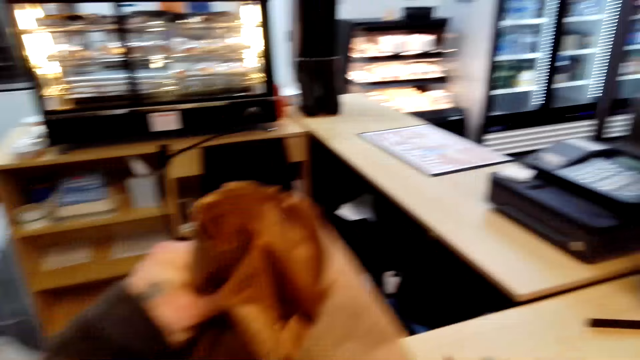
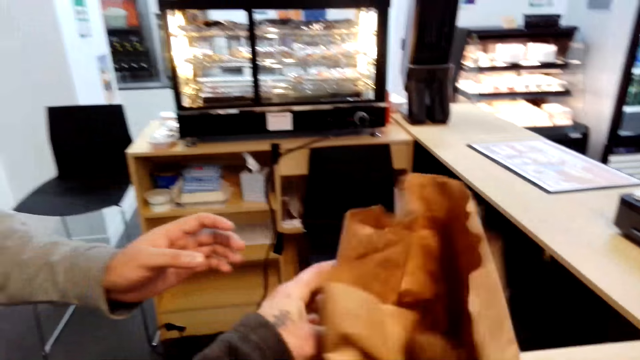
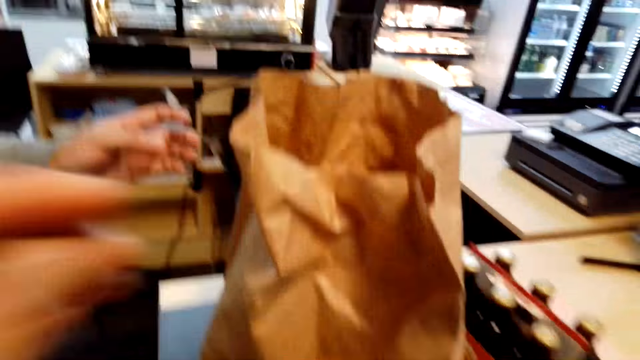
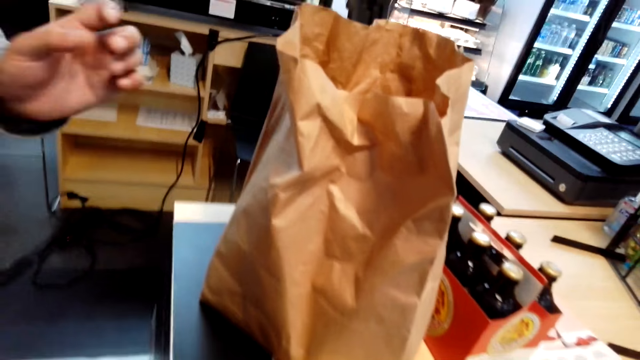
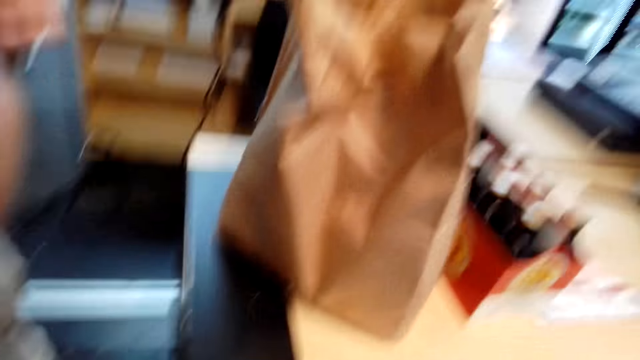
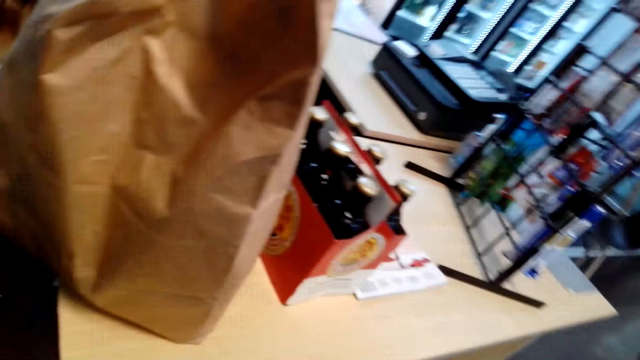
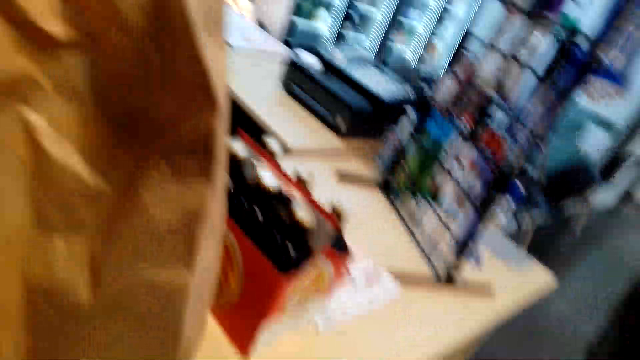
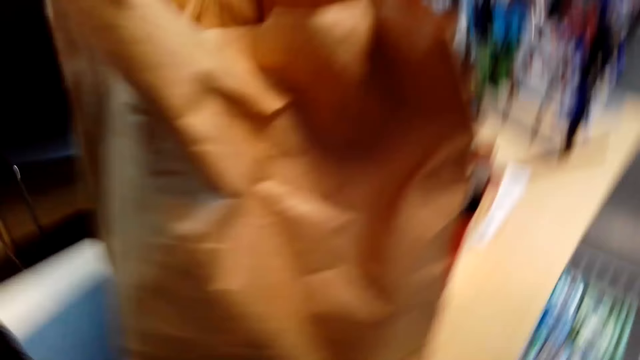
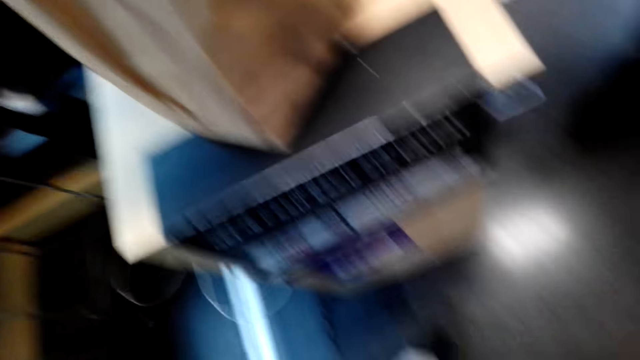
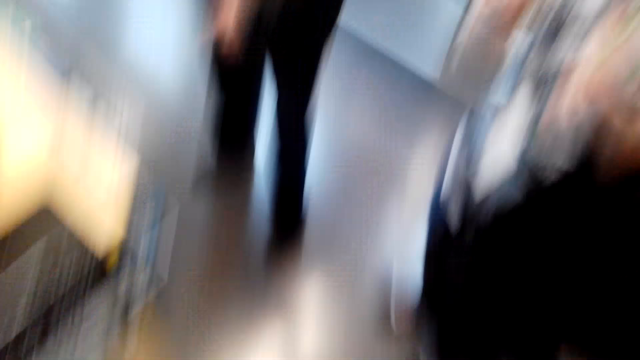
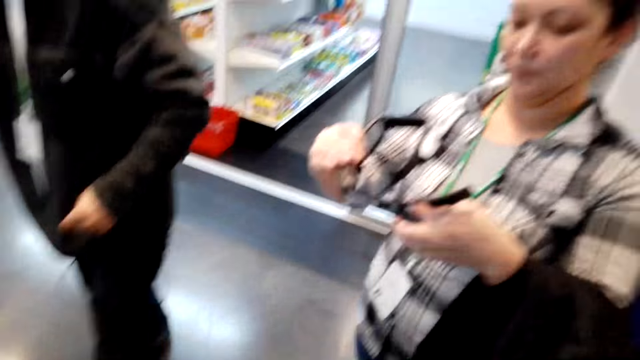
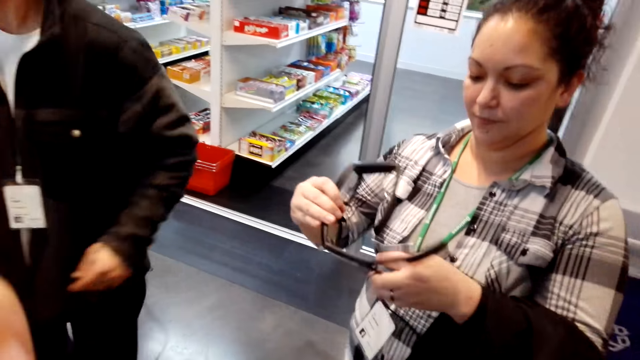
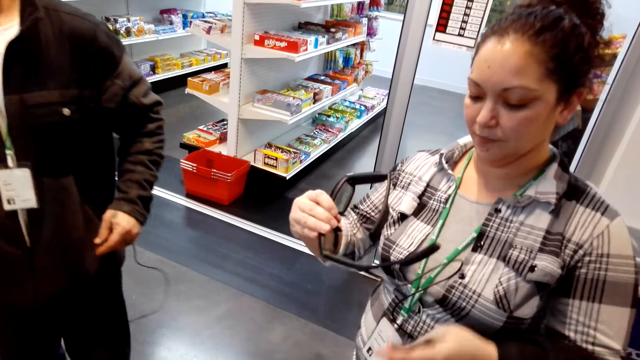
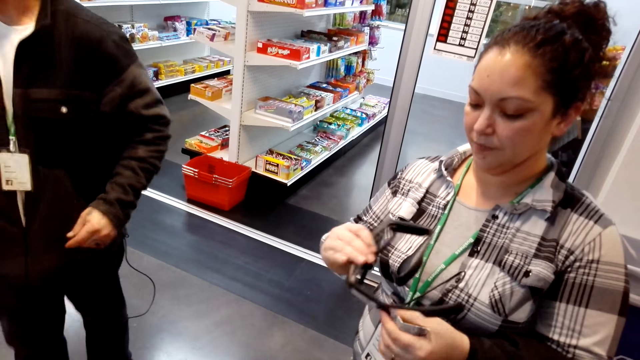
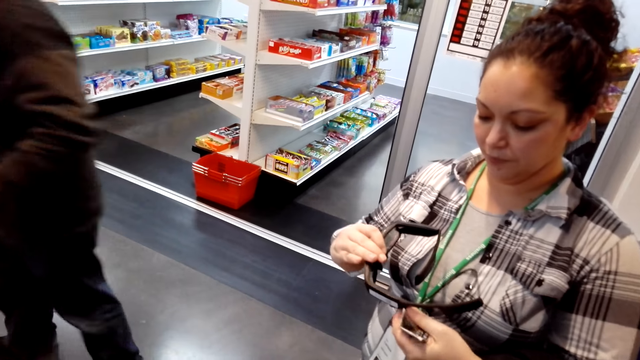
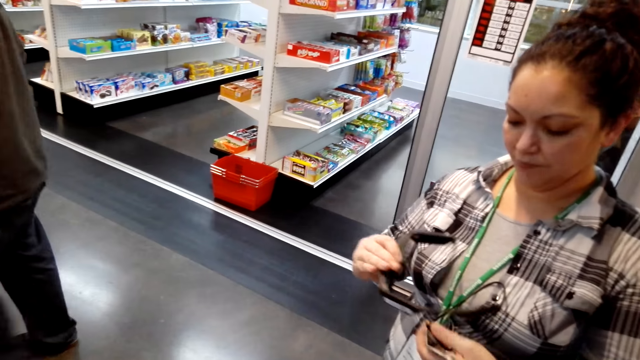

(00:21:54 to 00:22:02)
The camera wearer gives a man a box of beer. They put the carrying bag on the counter. They talk.
